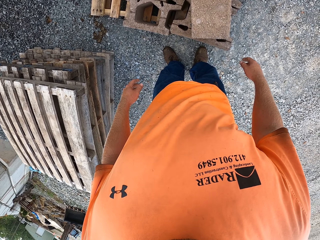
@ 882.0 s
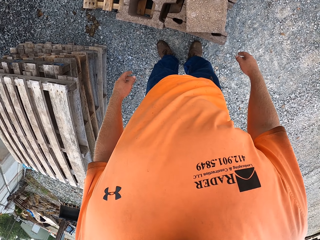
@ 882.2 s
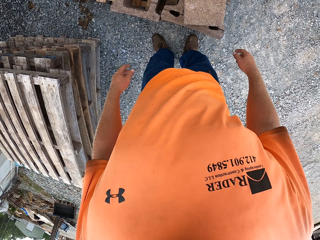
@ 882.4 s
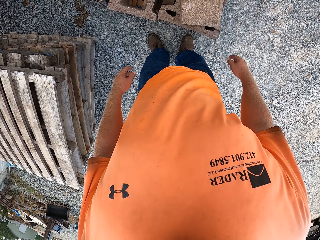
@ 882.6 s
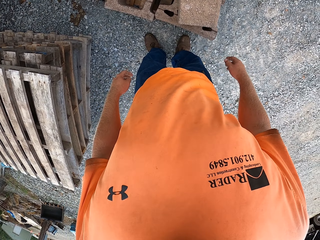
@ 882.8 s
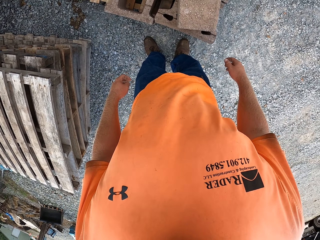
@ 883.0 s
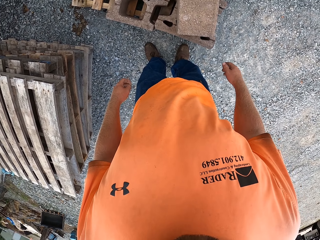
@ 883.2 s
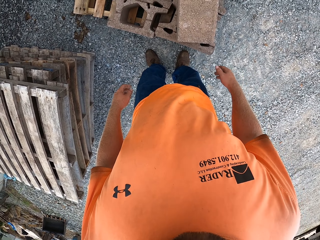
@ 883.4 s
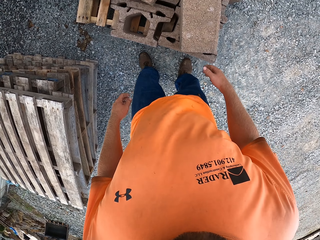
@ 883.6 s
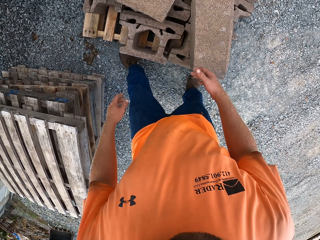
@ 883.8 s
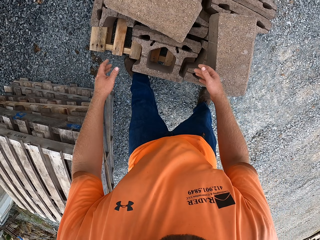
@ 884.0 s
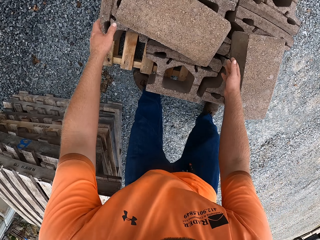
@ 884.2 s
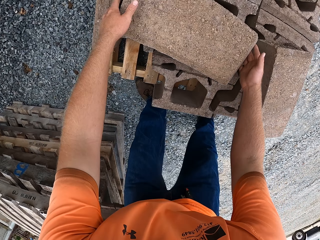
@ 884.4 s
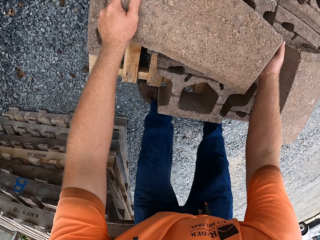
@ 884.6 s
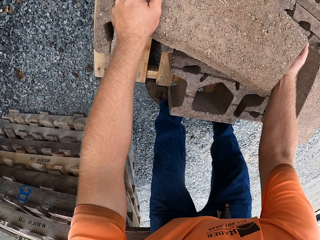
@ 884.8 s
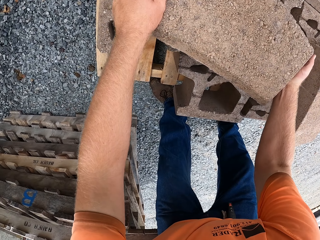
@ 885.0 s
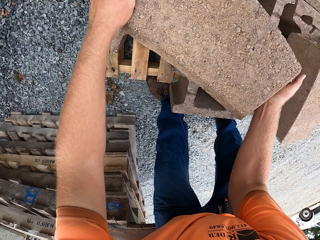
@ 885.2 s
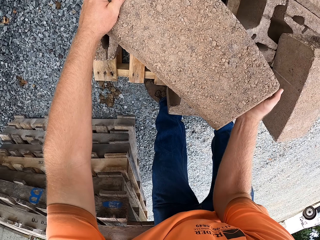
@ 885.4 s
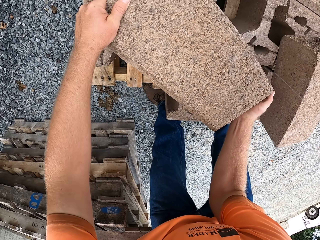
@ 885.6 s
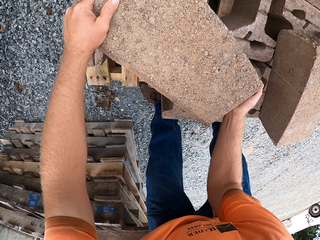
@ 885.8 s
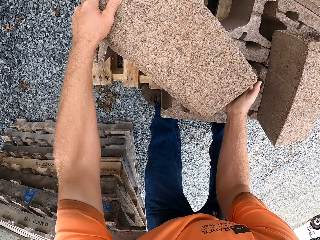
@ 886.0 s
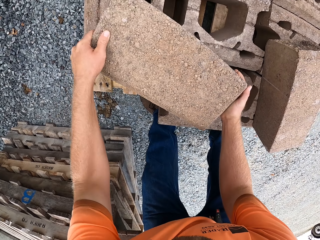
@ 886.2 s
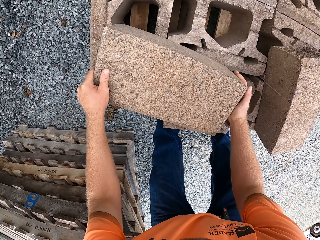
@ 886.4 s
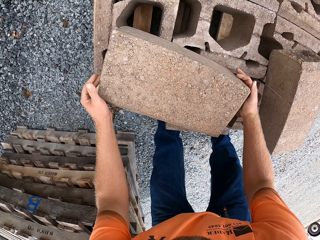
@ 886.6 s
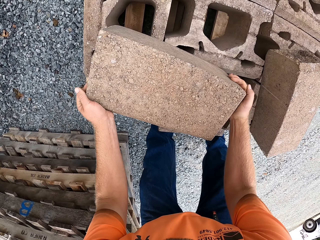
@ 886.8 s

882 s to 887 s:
The camera wearer touches the stone. They move a concrete block on a pile of bricks on the wood on the ground with both hands.

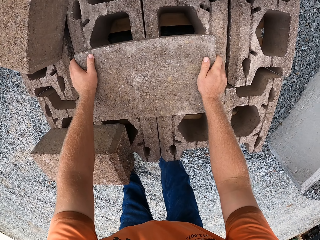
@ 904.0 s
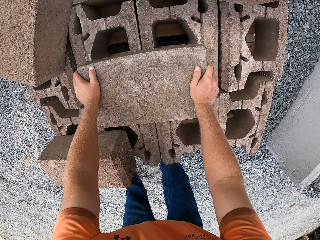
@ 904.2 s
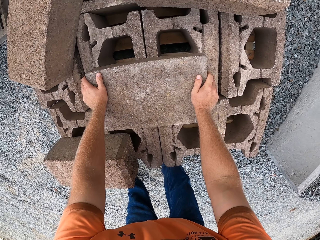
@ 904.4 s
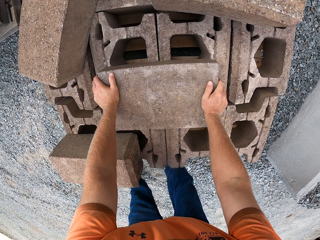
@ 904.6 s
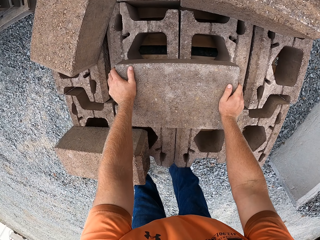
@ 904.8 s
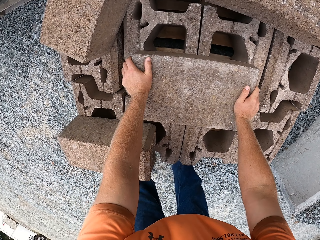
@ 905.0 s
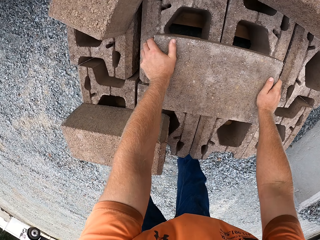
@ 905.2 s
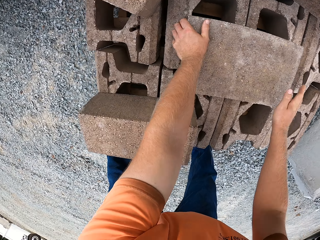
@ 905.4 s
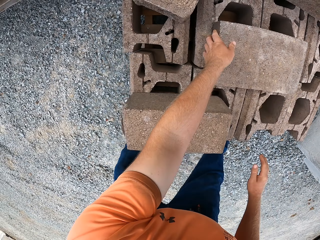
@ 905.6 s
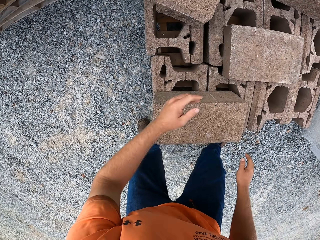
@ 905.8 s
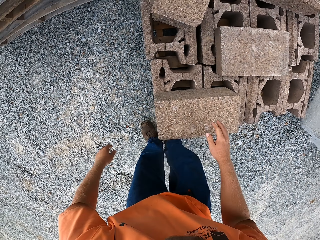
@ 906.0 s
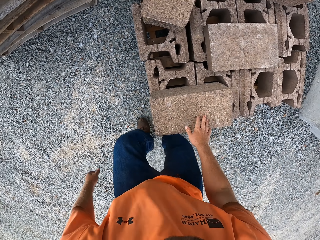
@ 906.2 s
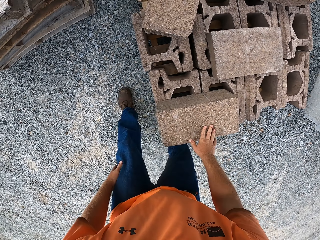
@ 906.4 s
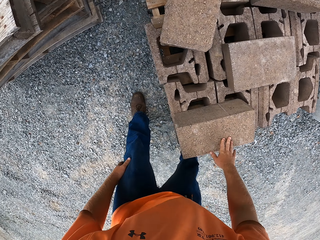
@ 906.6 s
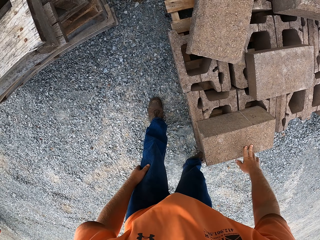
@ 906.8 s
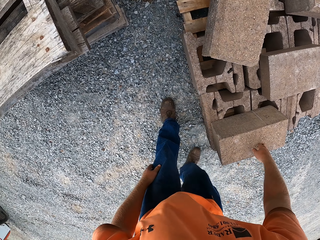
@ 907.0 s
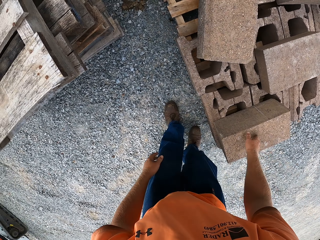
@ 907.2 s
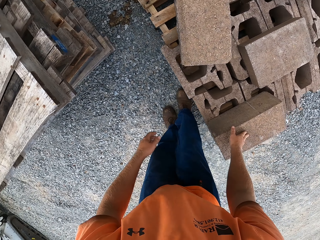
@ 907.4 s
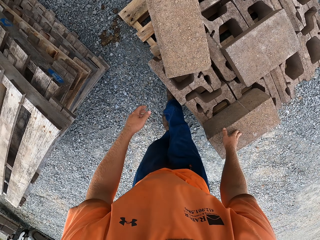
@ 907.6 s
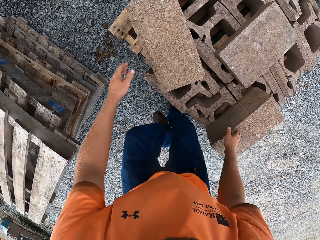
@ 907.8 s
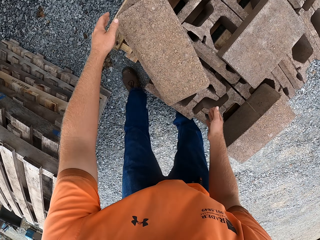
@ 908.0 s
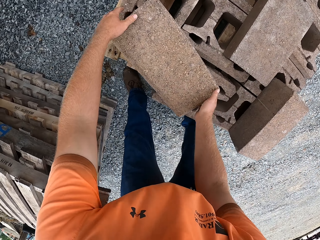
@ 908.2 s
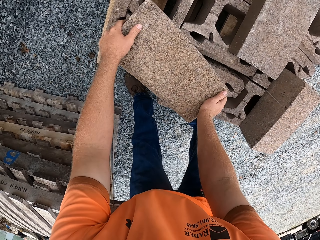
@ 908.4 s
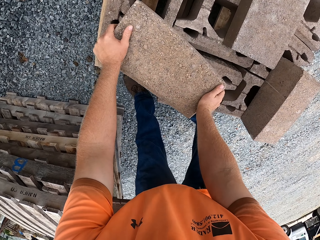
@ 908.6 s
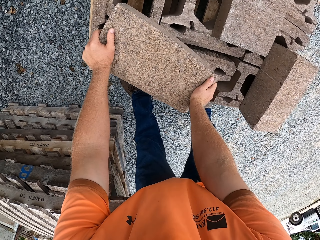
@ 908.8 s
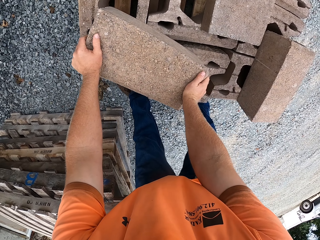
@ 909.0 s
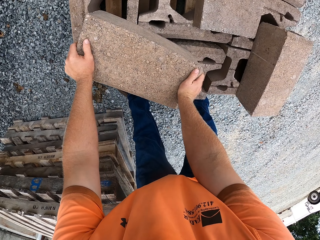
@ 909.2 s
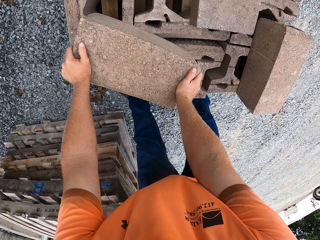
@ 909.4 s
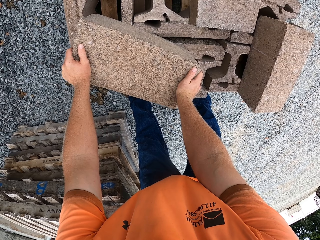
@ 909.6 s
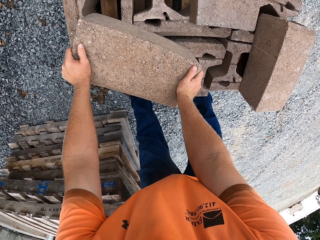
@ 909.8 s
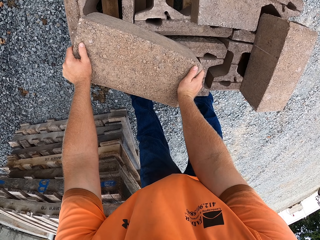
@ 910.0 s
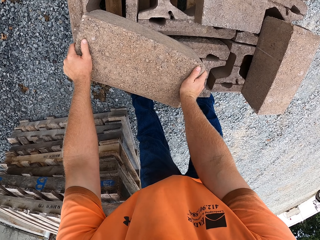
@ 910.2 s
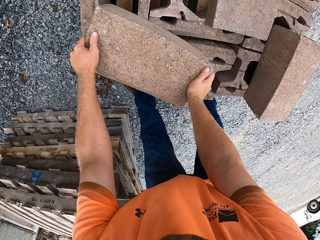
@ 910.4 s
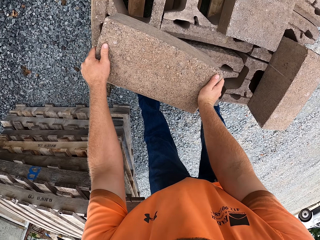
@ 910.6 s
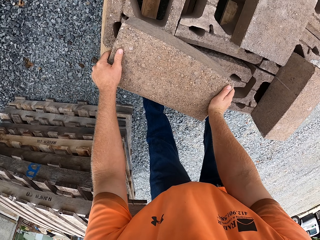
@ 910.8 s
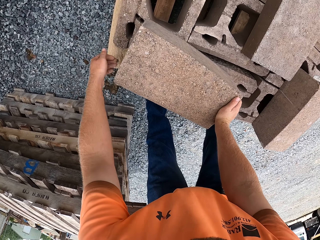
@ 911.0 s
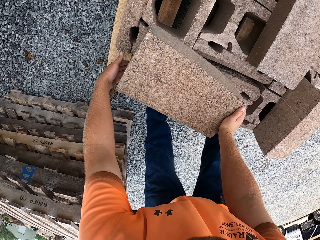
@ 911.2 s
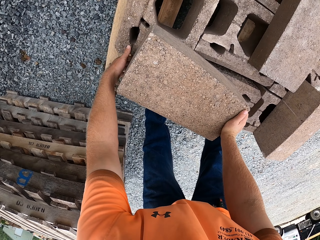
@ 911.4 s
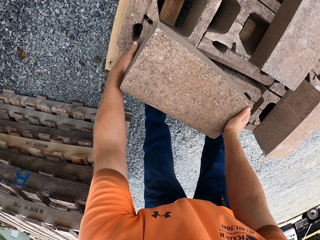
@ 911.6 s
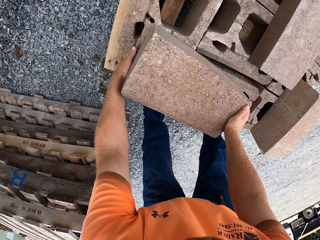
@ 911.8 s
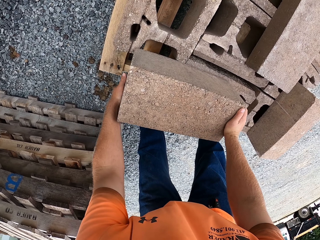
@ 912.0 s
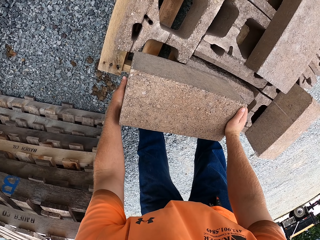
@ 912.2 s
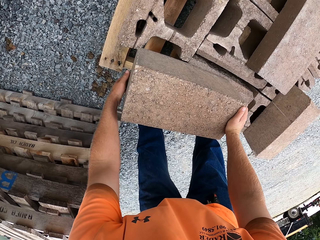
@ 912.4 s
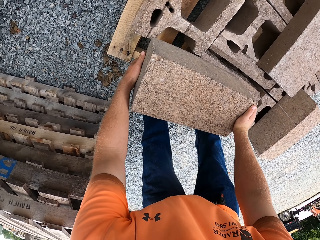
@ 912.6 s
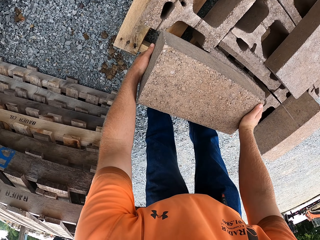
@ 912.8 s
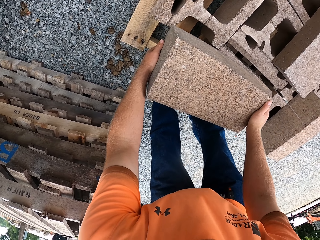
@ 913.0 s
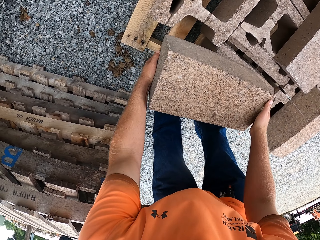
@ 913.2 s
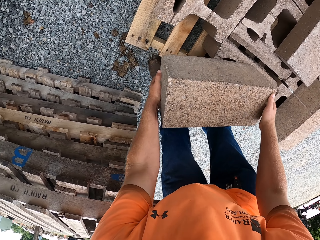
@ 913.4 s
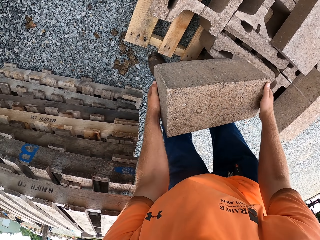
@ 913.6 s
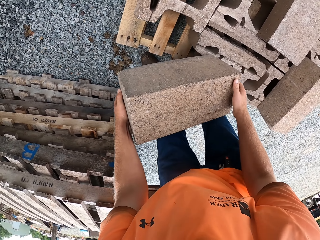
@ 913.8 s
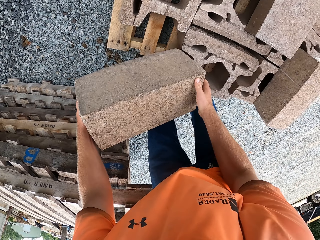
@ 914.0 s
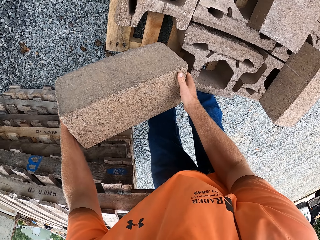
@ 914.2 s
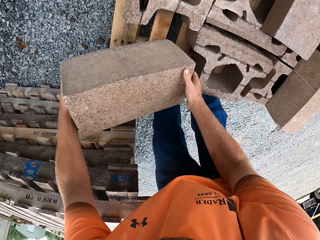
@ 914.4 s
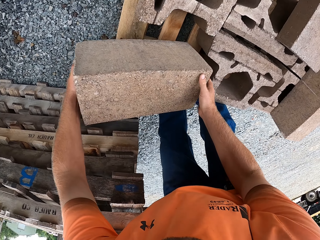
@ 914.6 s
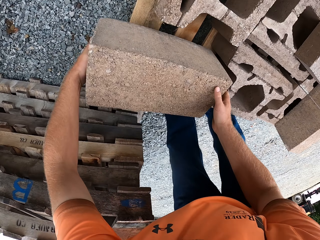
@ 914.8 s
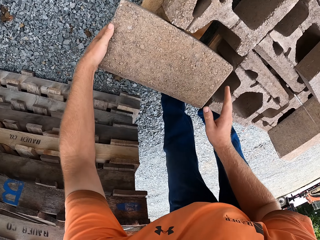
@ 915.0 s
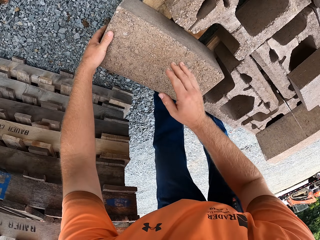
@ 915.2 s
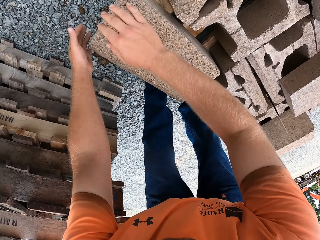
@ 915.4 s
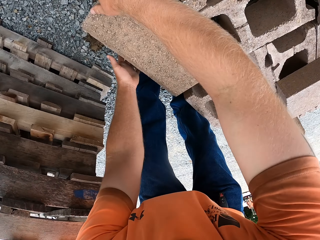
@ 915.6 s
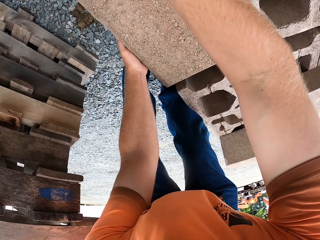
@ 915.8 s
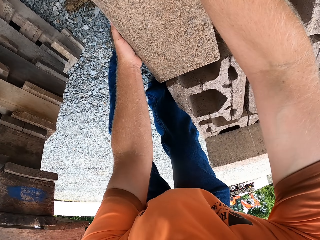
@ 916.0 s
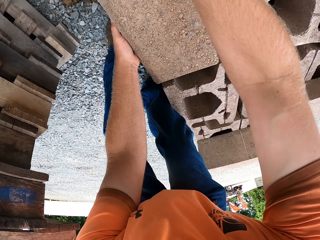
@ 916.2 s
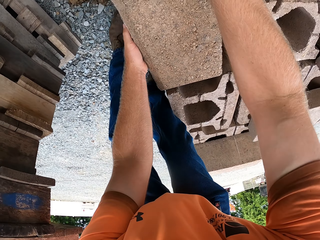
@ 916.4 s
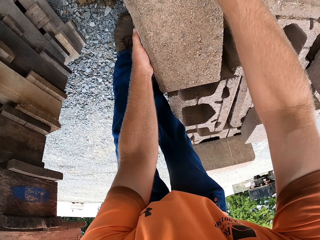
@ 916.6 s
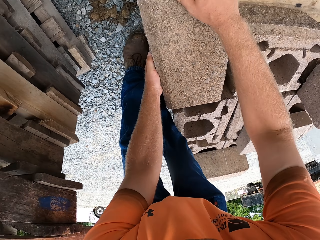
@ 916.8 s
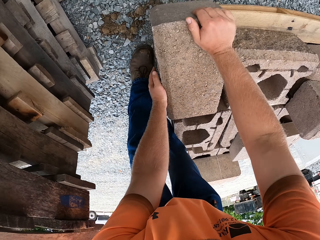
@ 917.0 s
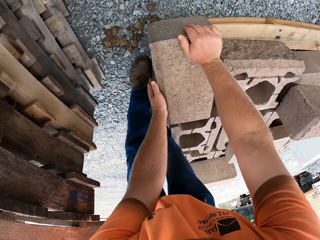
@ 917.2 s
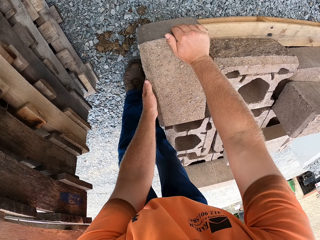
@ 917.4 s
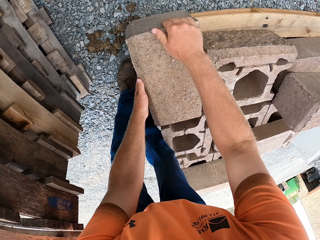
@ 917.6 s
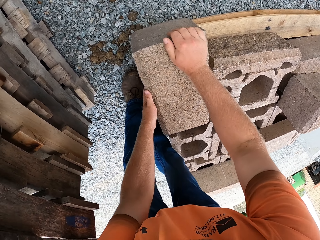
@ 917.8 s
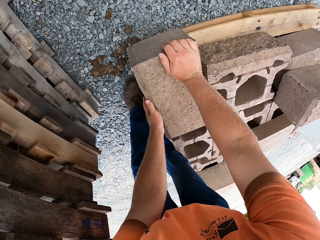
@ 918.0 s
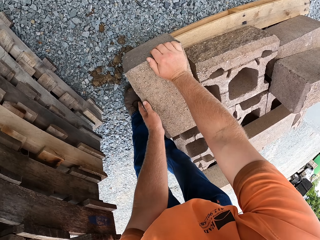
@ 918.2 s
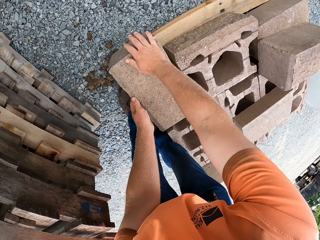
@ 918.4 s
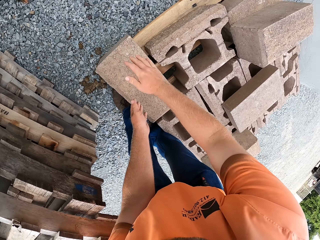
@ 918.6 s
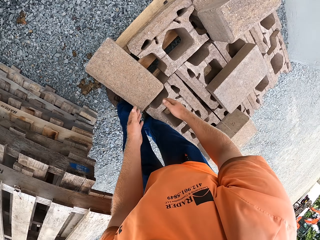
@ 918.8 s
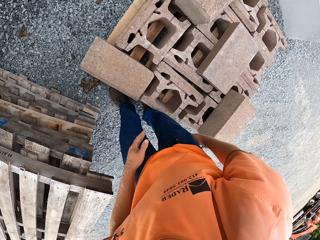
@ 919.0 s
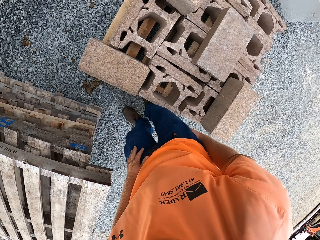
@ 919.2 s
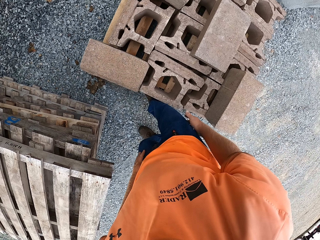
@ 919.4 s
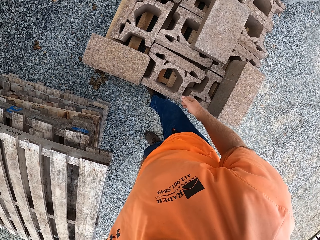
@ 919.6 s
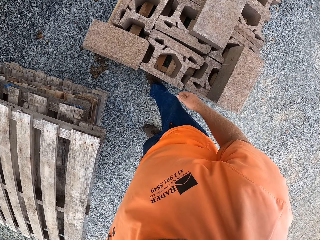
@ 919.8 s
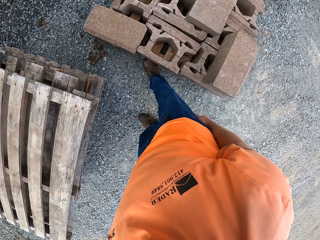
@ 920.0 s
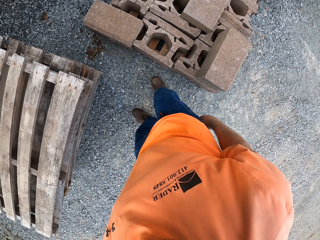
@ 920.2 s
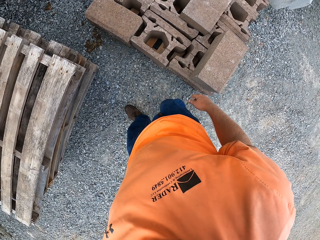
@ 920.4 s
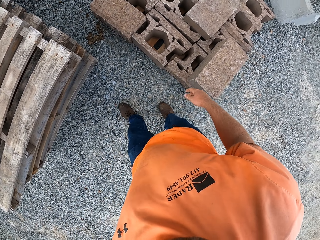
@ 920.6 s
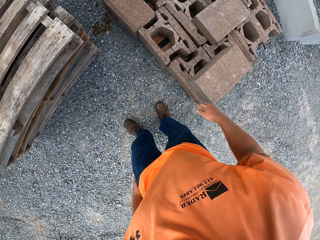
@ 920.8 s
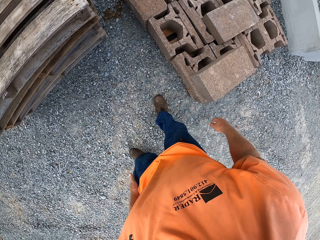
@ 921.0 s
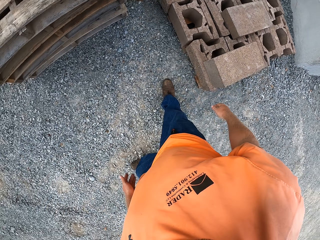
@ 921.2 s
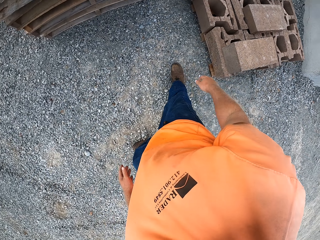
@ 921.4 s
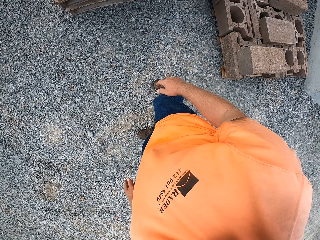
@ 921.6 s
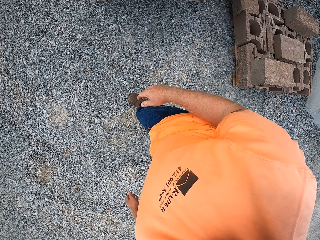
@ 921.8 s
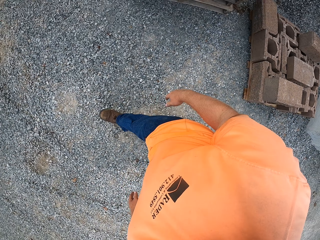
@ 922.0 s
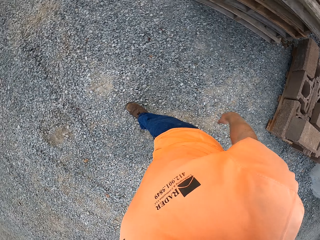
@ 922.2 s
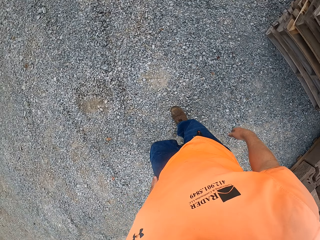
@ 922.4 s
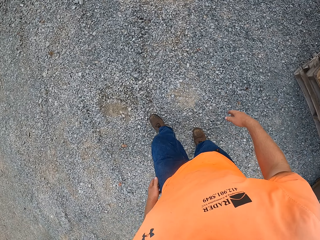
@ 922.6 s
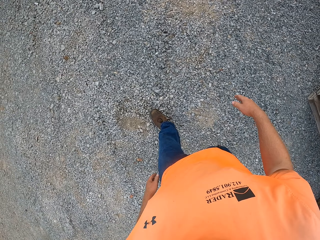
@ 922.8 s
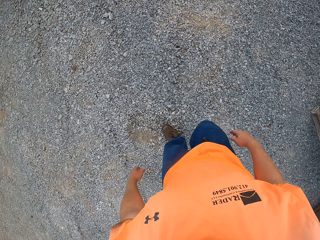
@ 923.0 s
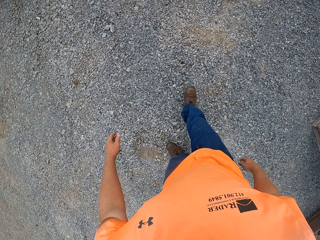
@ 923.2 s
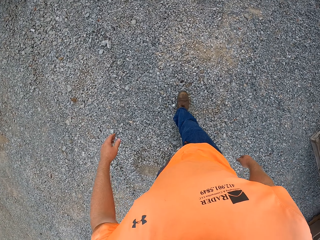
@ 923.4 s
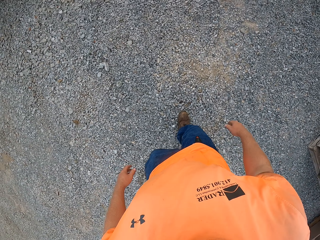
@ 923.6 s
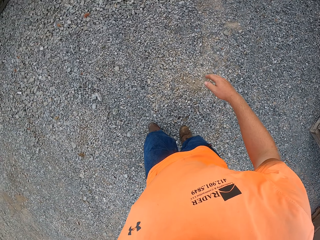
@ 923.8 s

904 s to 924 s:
The camera wearer places his left hand on the concrete block on the pile of bricks on the wood on the ground. He looks at the stones. He holds a concrete block on the pile of bricks on the wood on the ground with both hands. He touches a stone. He looks around. He moves a stone. He takes the concrete block from the pile of bricks on the wood on the ground with both hands. He drops the concrete block on the wood on the ground with both hands. He places the stone on top of other stones. He adjusts the concrete block on the wood on the ground with both hands. He looks at the stones. He walks.
